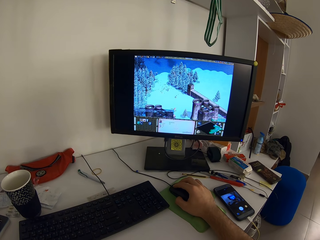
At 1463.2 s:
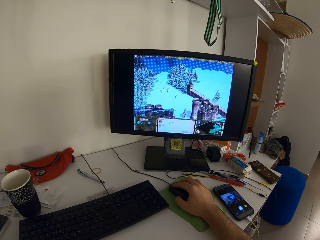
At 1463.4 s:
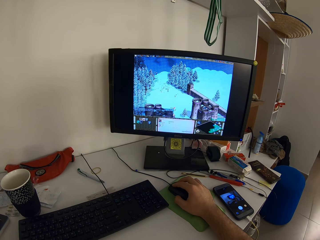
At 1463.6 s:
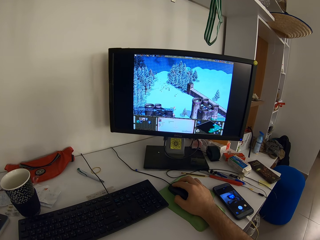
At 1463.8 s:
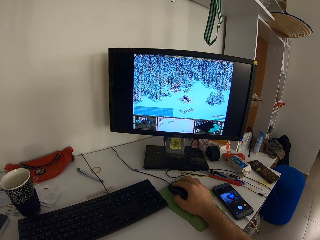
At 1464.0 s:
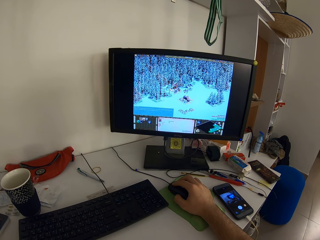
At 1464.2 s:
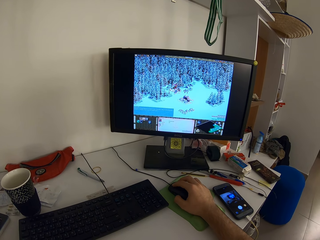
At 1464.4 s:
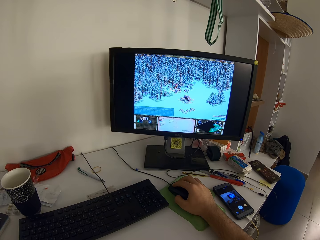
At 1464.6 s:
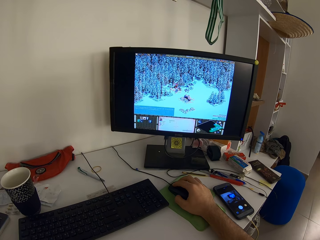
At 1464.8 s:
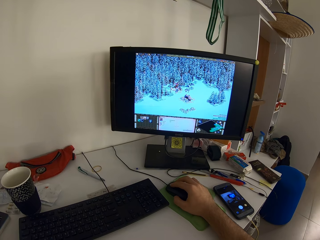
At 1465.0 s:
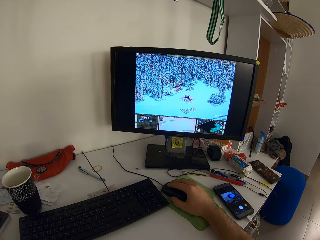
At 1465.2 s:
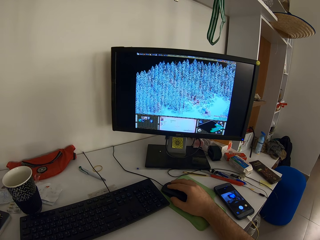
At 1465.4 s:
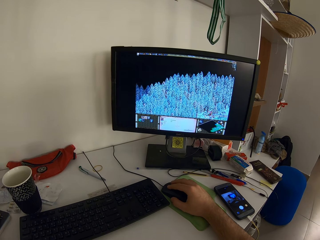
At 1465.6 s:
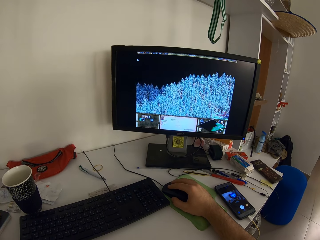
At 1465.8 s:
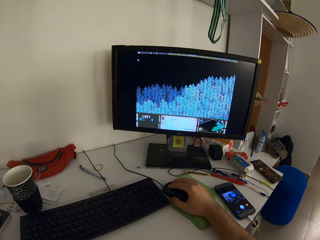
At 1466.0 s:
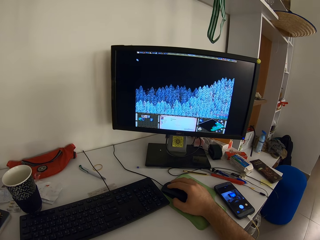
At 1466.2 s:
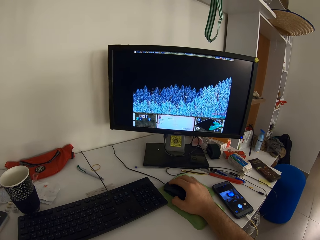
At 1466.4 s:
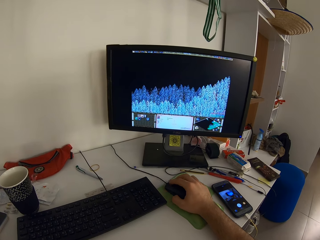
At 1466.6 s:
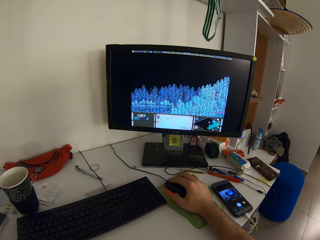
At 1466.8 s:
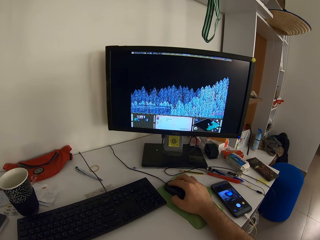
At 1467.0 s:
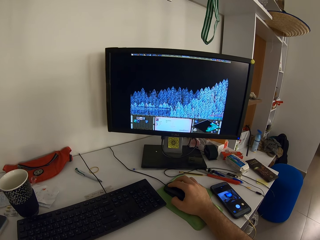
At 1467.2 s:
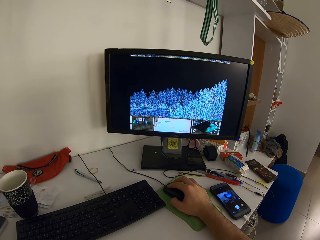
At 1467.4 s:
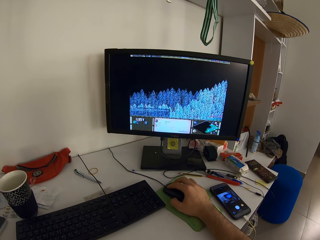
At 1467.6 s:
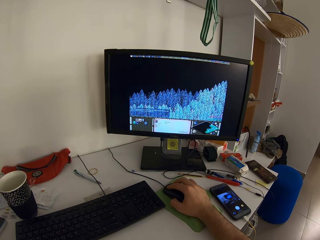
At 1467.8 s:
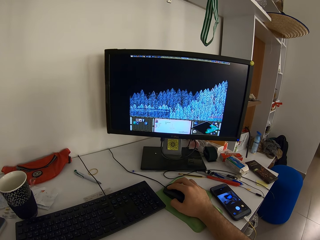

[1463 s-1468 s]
The camera wearer plays a game on a monitor using a mouse.

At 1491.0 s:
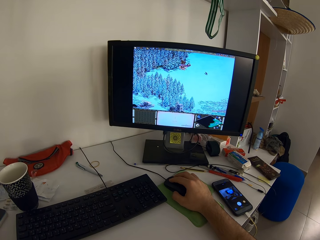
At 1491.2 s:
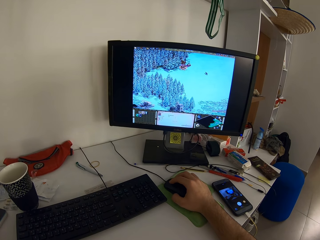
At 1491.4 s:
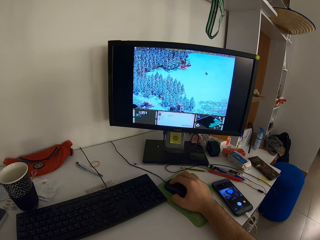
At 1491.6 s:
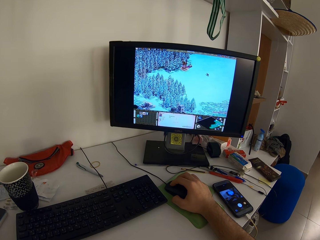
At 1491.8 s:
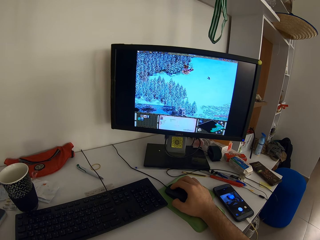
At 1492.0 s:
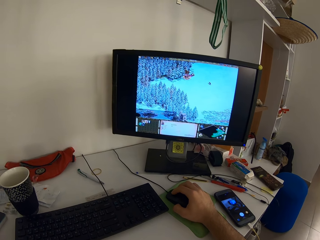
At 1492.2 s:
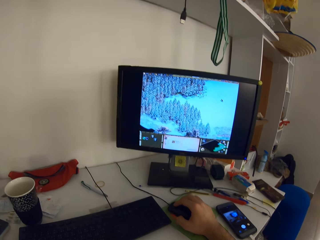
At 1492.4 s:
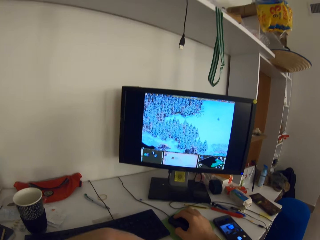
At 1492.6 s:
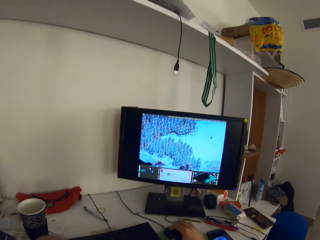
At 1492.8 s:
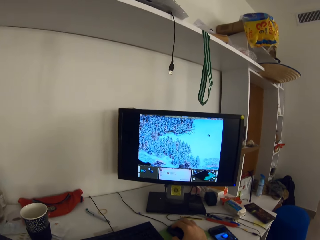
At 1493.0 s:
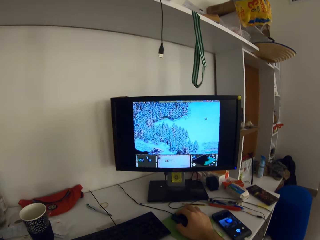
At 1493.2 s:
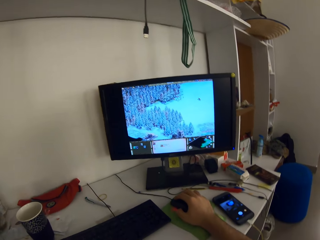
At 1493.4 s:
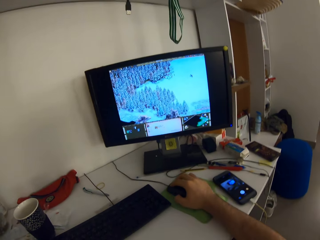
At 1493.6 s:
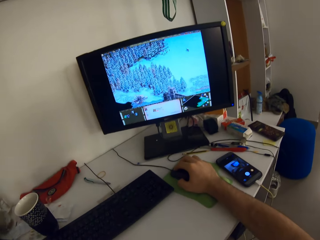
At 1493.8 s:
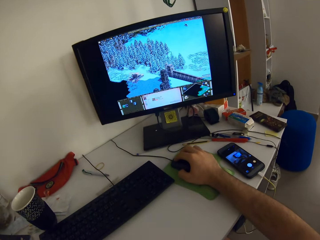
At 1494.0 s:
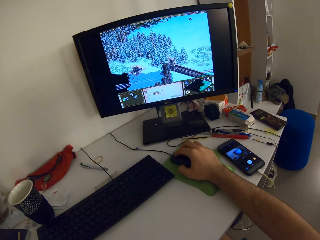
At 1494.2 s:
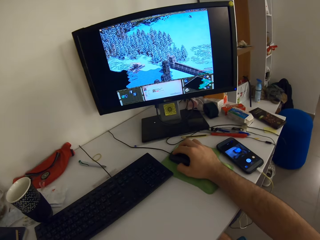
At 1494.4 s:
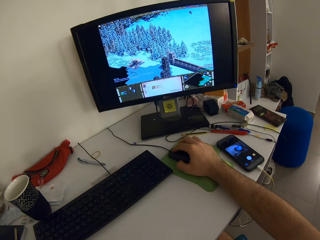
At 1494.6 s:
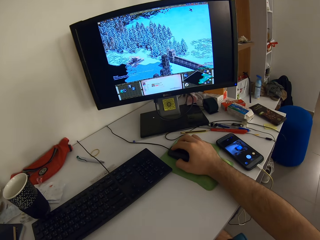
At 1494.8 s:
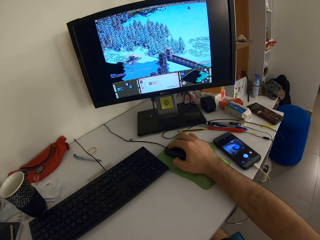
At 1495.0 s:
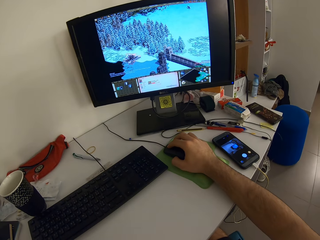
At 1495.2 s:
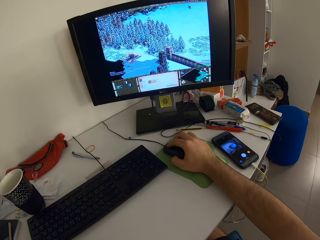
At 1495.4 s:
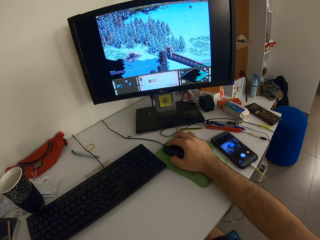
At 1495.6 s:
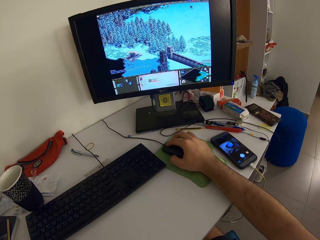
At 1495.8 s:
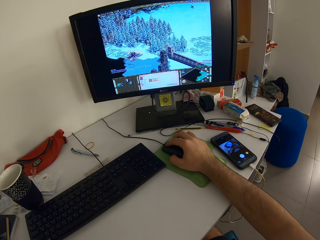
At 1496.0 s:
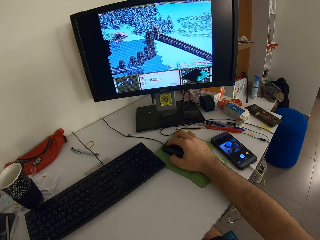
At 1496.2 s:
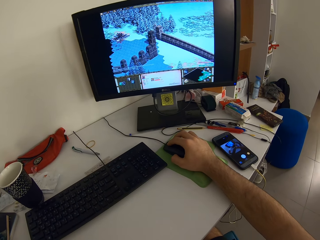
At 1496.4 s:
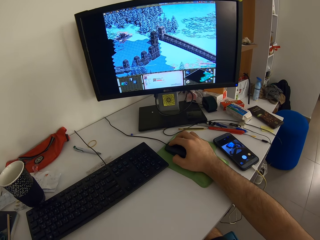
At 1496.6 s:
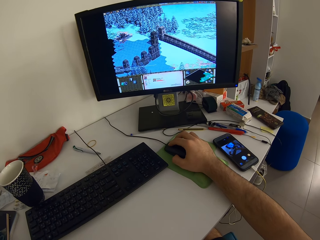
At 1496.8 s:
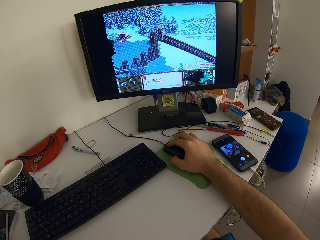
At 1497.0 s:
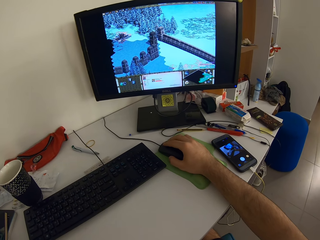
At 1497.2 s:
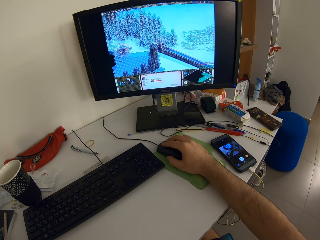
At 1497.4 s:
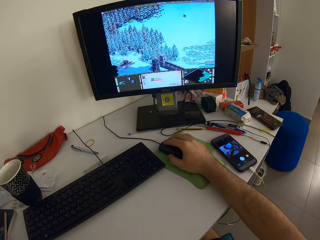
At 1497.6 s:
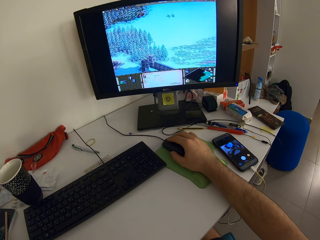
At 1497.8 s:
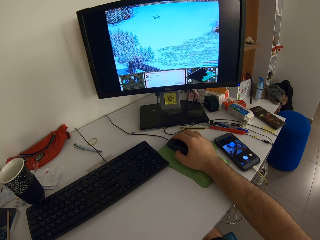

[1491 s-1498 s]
The camera wearer moves his left hand to the left.

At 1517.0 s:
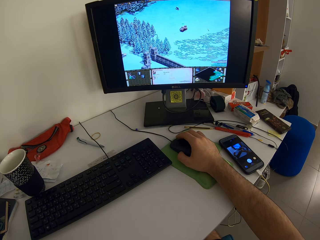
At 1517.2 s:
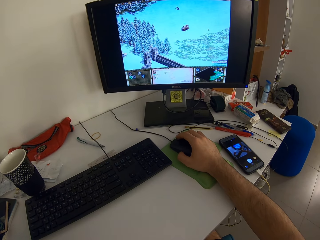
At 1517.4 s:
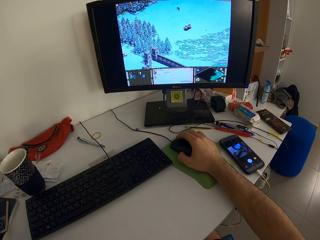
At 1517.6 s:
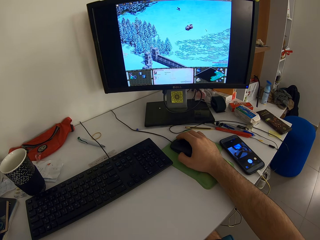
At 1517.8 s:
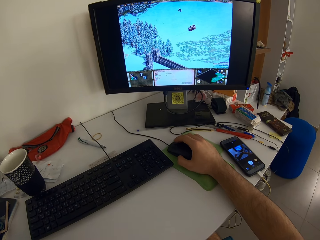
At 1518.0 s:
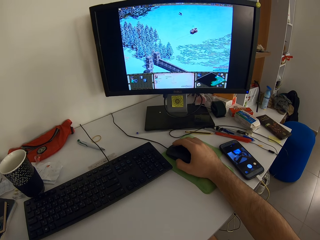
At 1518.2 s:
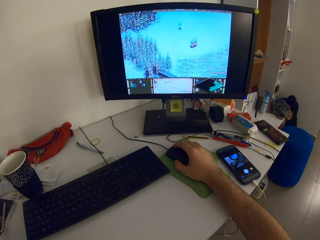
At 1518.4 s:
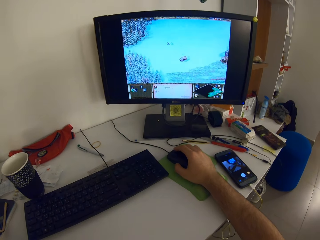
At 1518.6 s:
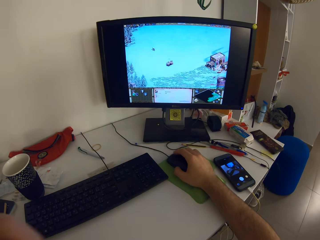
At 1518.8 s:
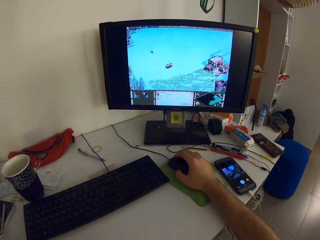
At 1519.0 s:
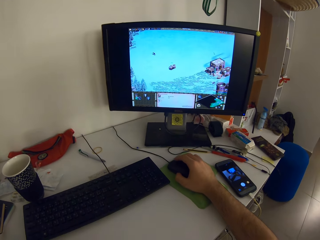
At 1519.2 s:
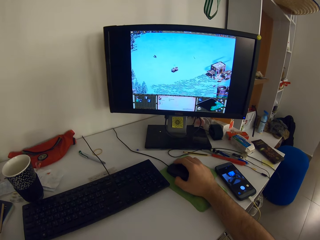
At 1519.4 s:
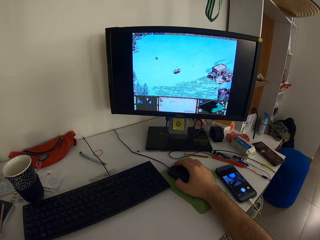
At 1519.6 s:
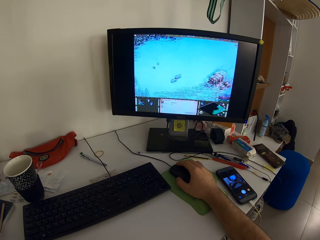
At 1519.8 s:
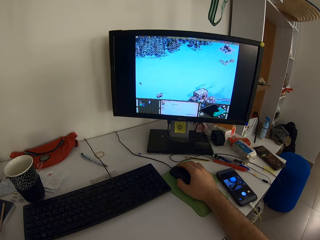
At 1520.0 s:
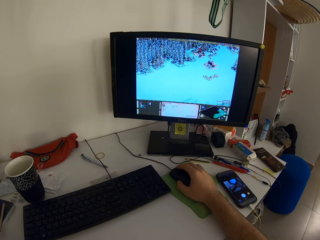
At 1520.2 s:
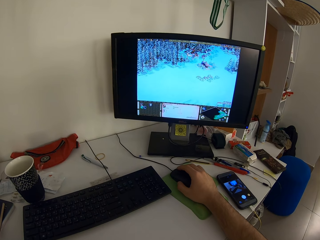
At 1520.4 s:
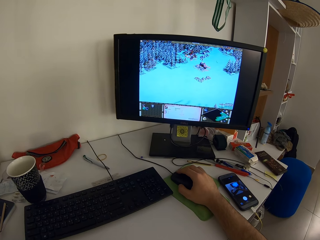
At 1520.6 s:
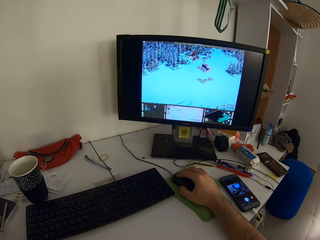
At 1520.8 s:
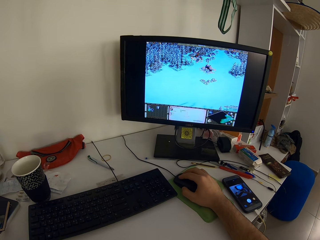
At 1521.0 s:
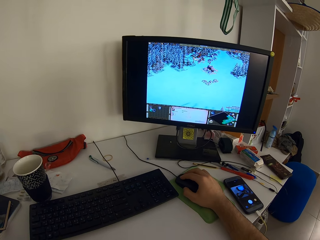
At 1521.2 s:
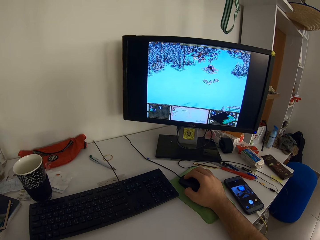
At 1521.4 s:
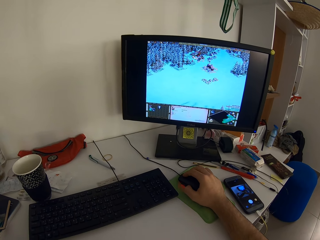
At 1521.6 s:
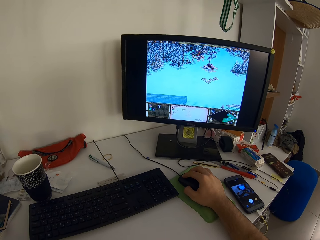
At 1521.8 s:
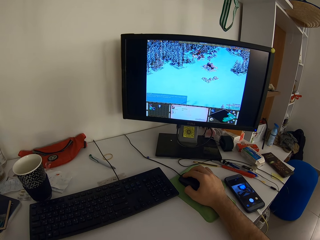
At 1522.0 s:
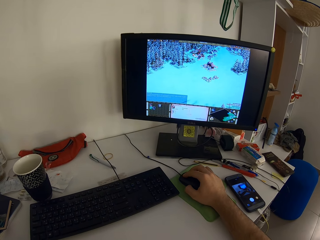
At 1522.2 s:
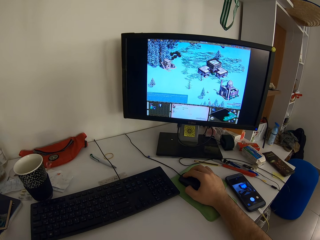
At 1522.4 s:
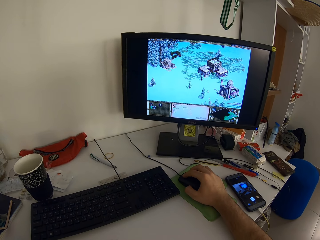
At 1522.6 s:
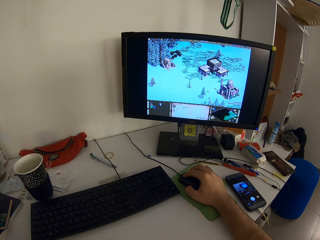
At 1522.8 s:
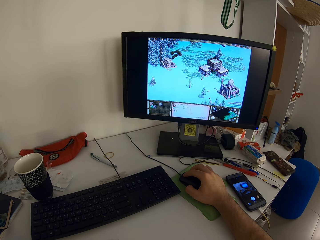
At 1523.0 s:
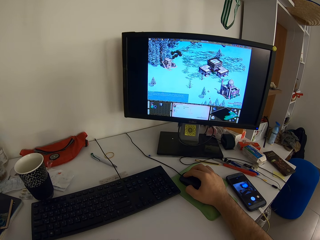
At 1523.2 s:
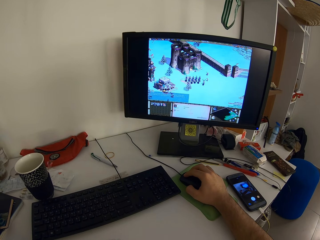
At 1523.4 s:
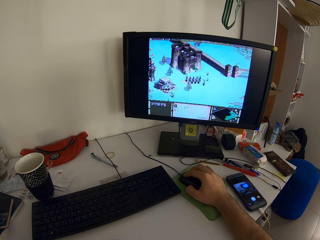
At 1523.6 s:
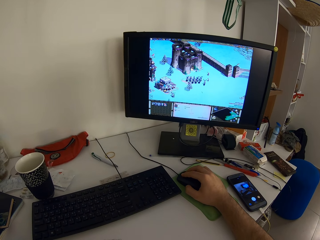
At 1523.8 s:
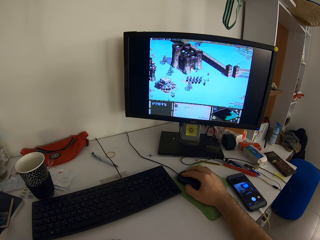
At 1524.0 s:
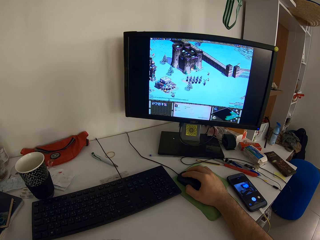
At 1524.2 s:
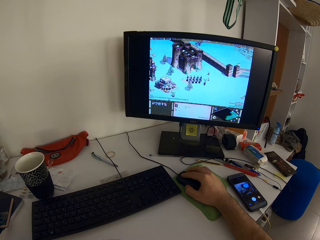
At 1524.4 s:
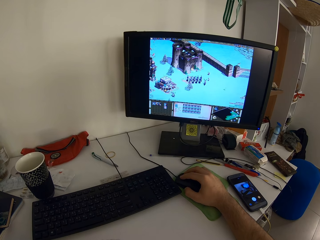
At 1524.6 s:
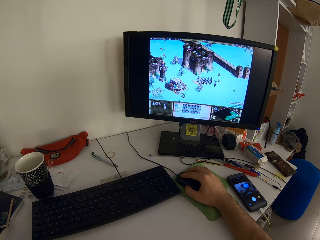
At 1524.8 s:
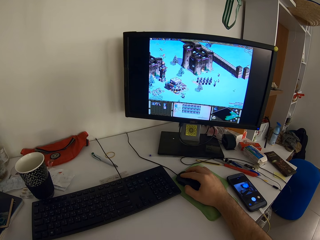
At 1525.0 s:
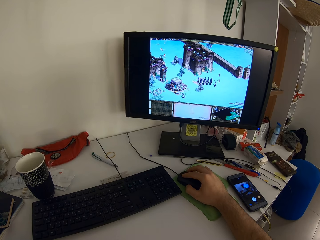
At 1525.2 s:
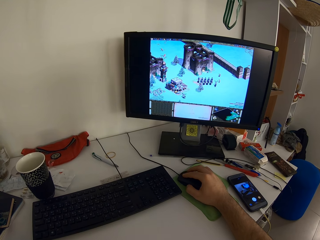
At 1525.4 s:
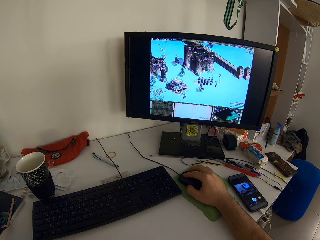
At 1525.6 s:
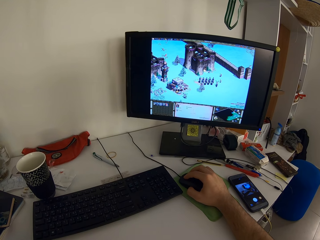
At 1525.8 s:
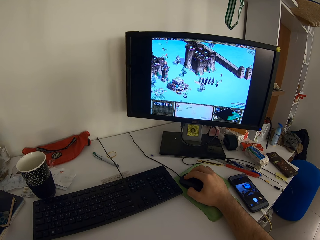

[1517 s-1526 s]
The camera wearer moves his hand. He plays a game on a monitor using a mouse.
